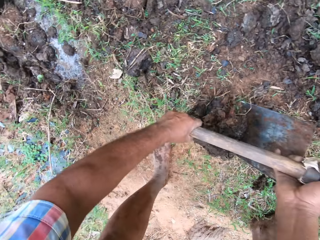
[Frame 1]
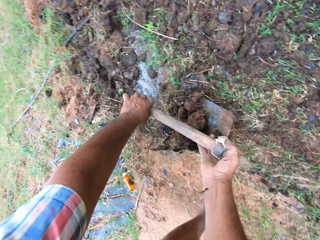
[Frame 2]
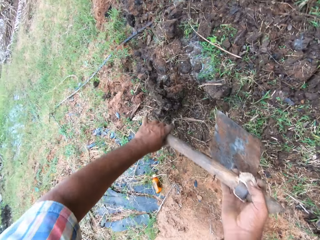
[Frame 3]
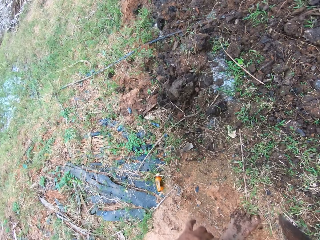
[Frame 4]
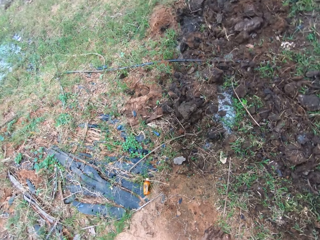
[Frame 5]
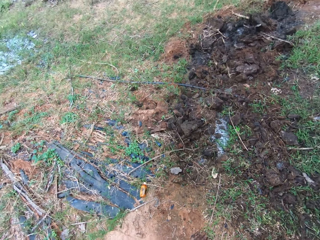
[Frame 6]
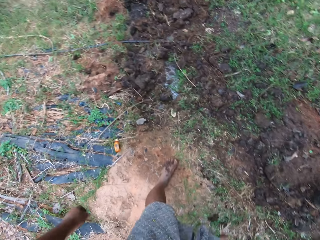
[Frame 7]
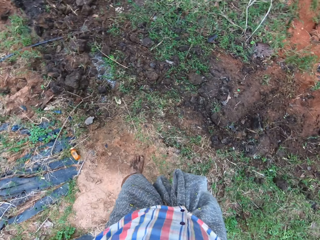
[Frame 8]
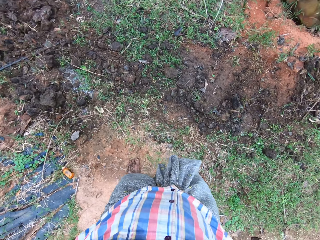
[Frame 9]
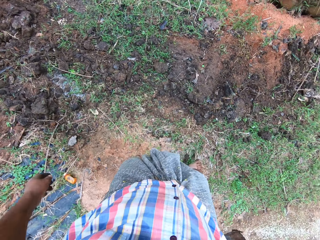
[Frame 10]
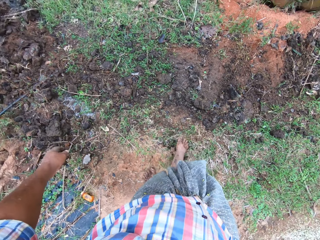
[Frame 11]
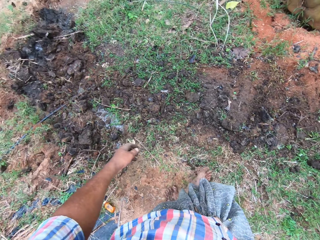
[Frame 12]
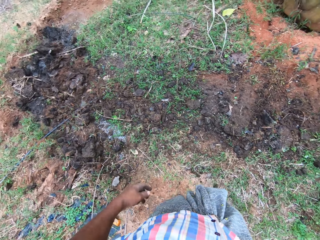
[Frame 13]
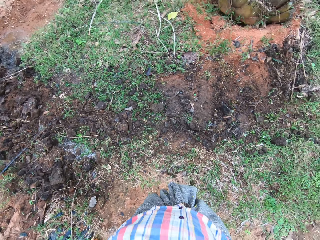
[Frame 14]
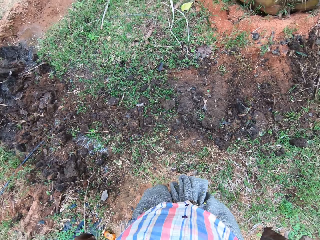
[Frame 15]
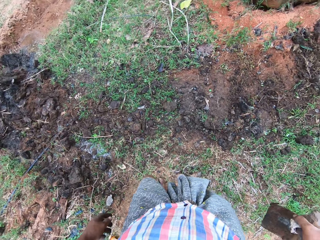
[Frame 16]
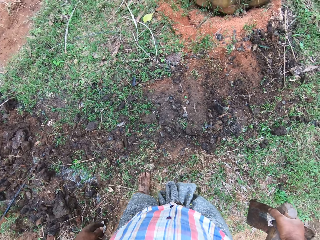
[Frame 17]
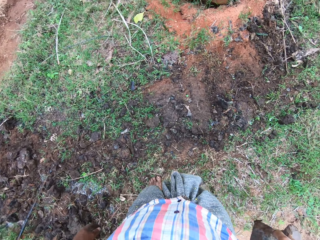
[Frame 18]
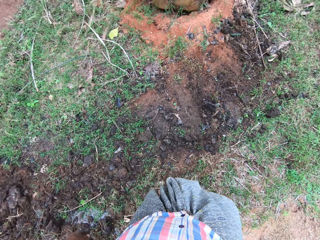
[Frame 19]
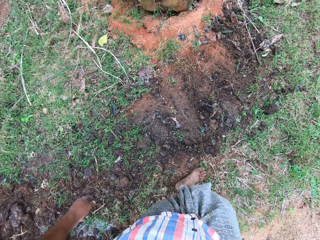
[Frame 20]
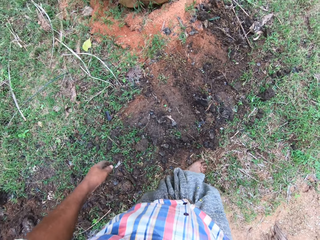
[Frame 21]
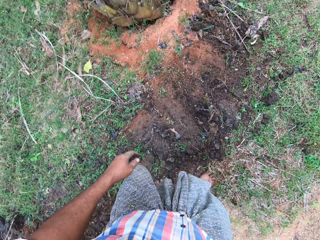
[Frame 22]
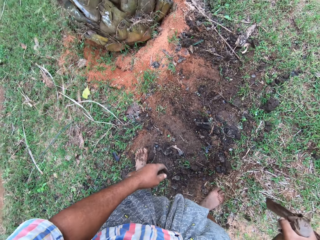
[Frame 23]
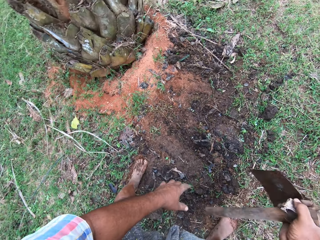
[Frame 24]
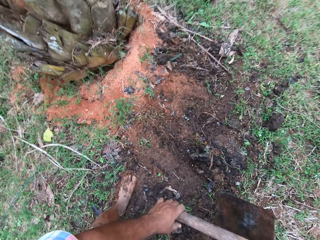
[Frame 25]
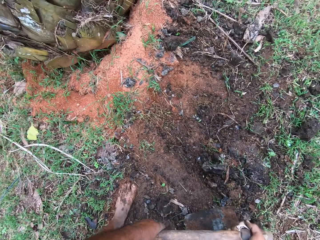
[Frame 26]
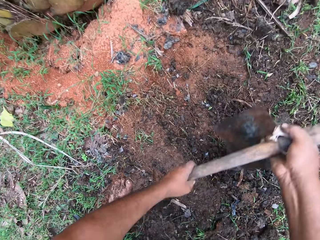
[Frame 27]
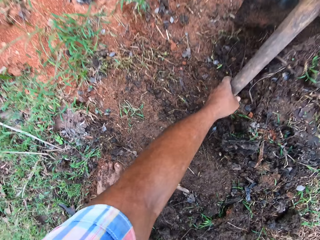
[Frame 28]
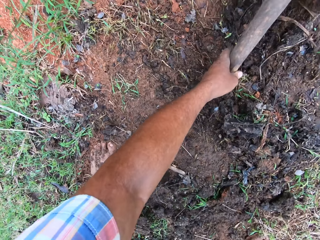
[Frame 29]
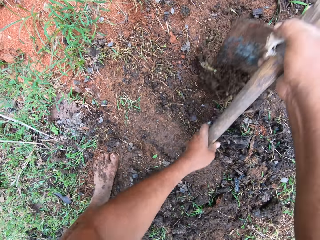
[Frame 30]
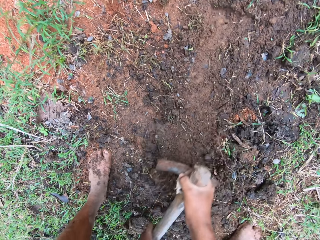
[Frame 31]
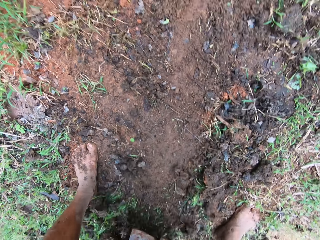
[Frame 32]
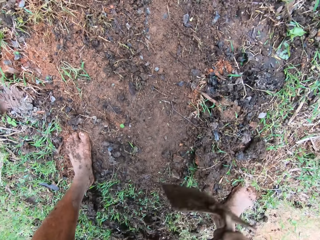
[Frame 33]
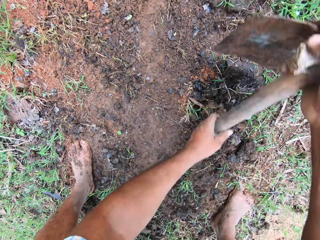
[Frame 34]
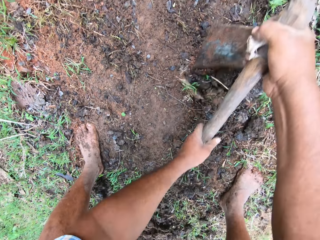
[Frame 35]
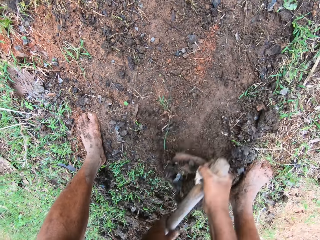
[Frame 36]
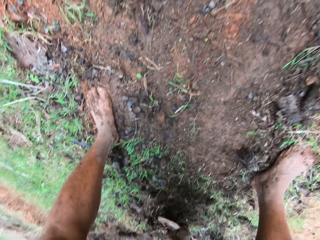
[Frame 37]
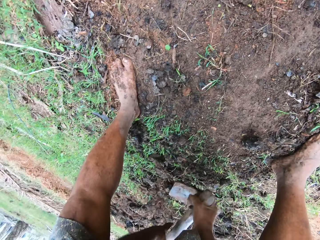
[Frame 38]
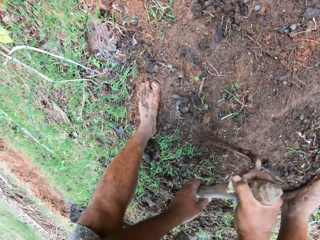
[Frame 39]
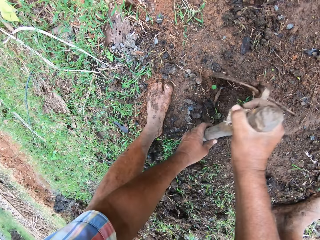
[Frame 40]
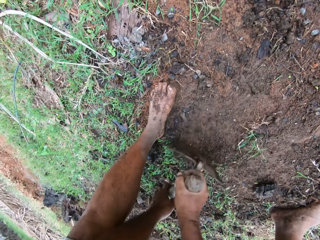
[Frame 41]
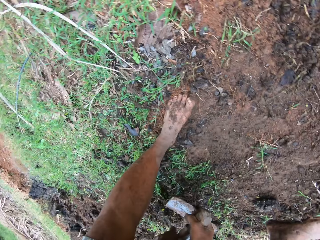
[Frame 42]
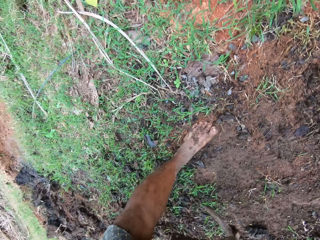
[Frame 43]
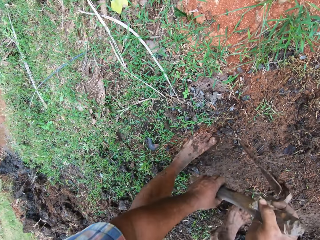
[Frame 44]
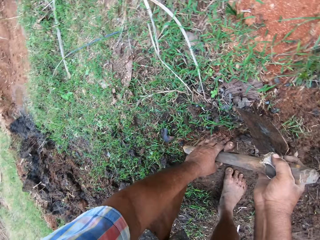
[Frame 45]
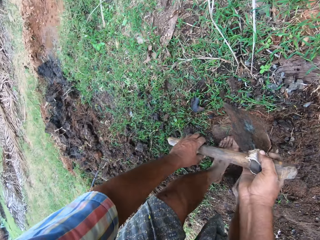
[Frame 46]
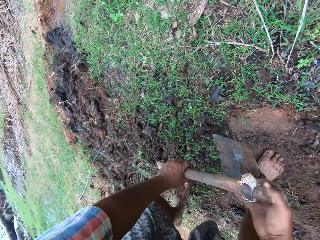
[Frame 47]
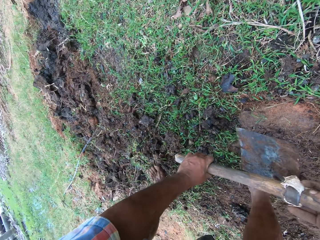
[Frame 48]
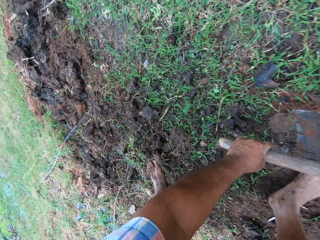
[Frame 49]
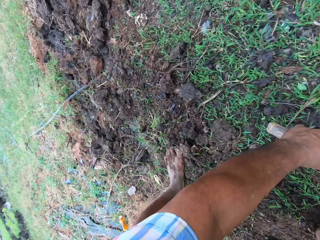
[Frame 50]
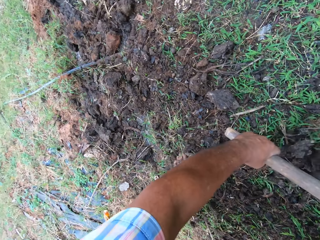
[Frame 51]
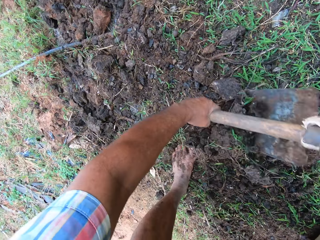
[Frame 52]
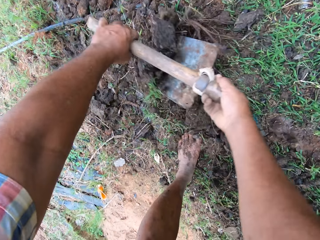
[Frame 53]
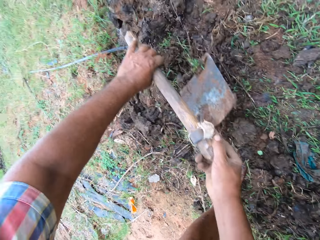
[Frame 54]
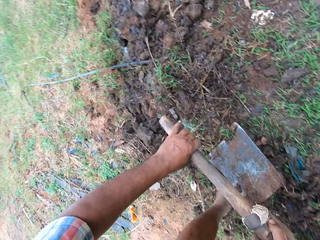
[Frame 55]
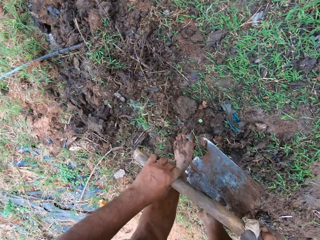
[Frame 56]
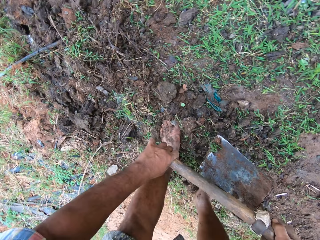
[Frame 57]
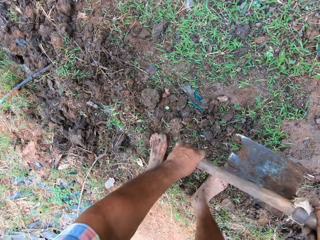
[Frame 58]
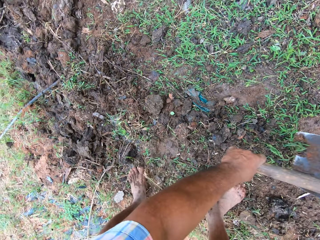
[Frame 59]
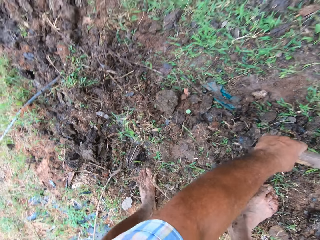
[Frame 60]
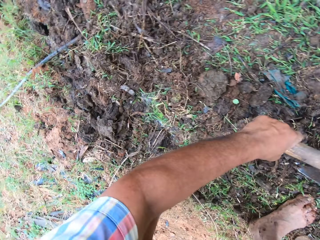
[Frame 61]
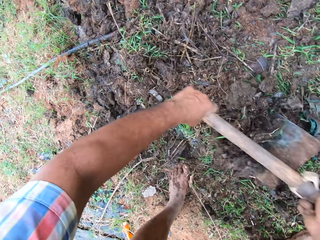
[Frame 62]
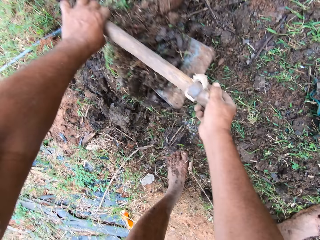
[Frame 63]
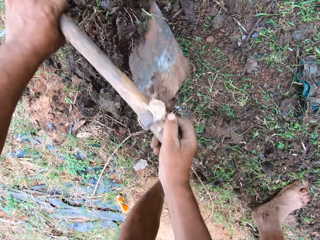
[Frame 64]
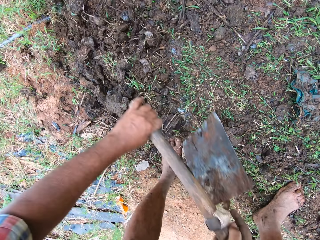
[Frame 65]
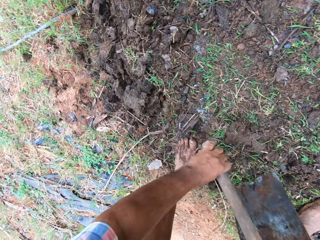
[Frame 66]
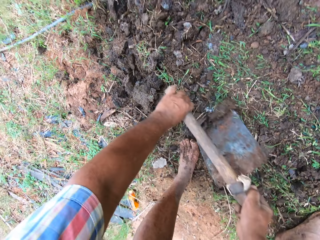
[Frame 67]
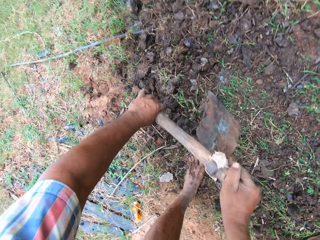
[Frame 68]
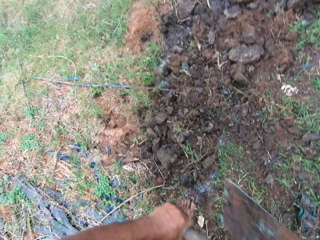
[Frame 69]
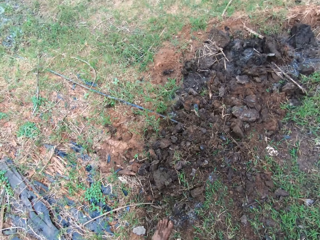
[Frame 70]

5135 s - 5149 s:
The camera wearer walks around on the farmland. He hoes the farm land with the hoe in his hands. He moves the manure with the hoe. He digs with the hoe.

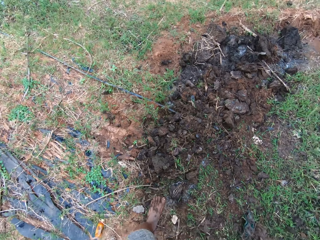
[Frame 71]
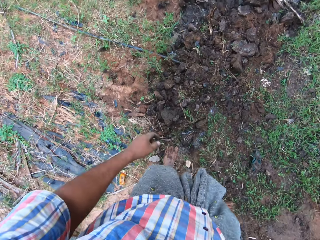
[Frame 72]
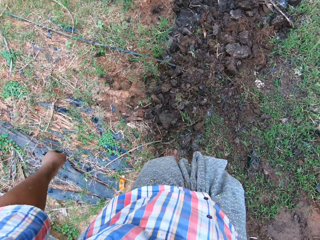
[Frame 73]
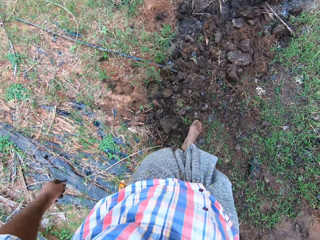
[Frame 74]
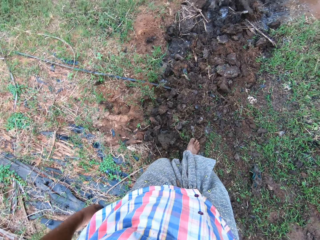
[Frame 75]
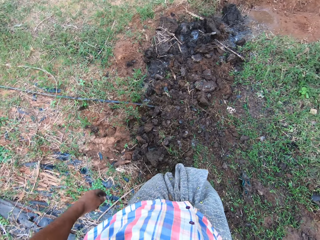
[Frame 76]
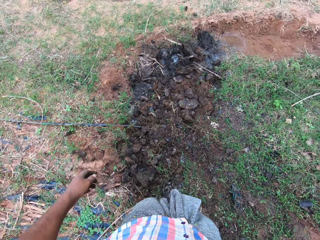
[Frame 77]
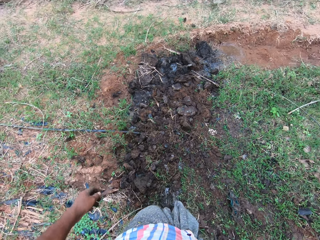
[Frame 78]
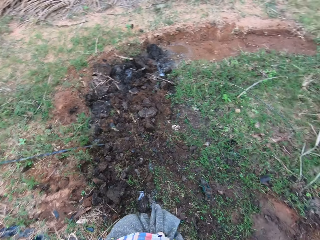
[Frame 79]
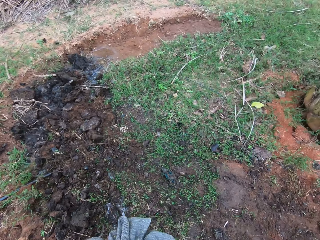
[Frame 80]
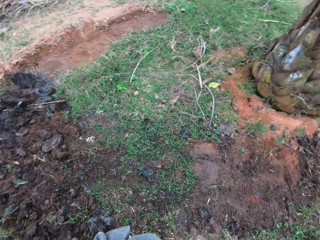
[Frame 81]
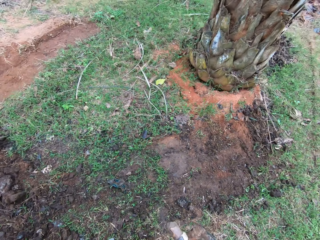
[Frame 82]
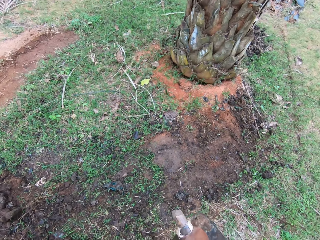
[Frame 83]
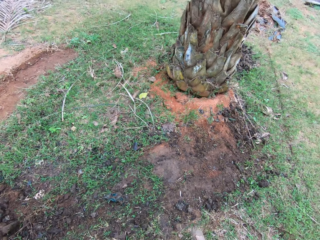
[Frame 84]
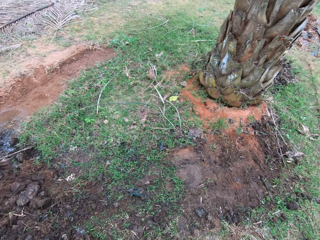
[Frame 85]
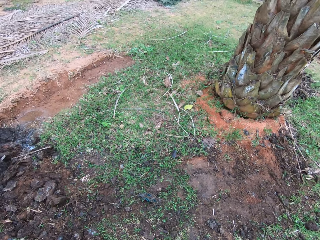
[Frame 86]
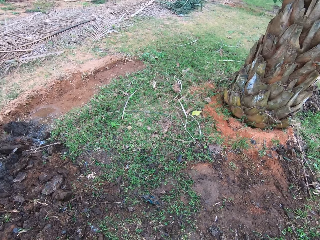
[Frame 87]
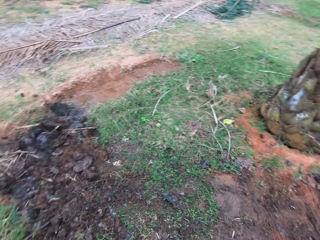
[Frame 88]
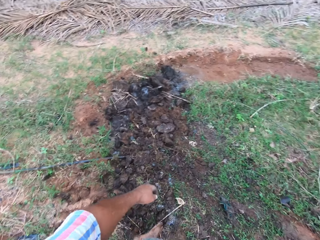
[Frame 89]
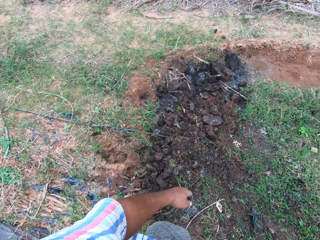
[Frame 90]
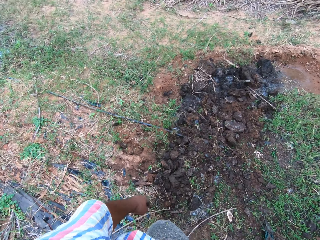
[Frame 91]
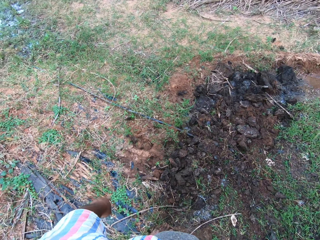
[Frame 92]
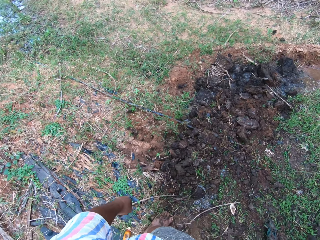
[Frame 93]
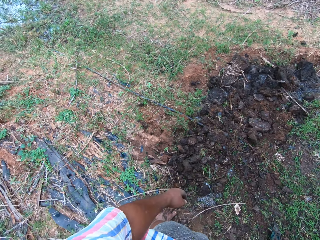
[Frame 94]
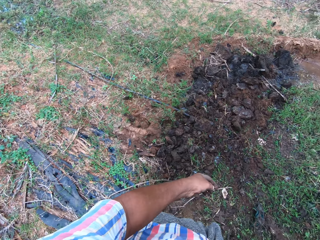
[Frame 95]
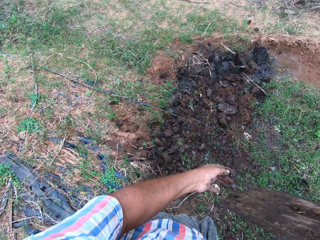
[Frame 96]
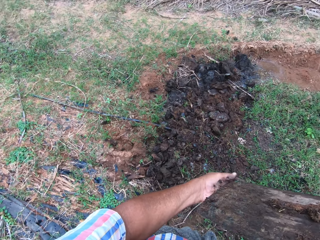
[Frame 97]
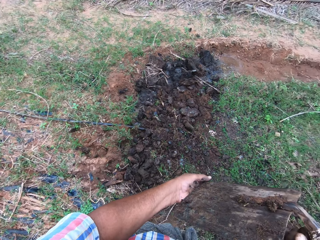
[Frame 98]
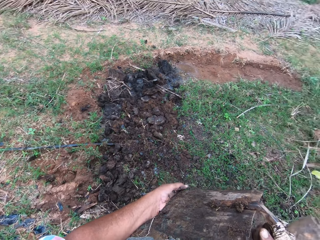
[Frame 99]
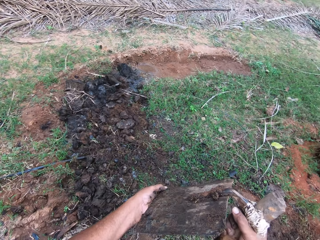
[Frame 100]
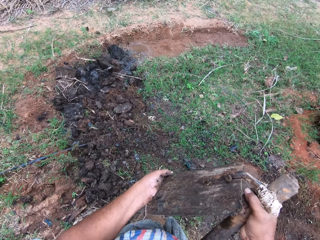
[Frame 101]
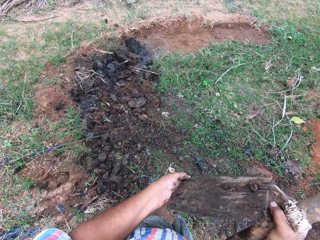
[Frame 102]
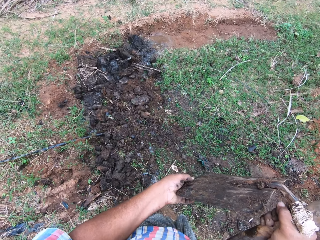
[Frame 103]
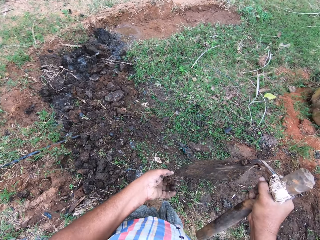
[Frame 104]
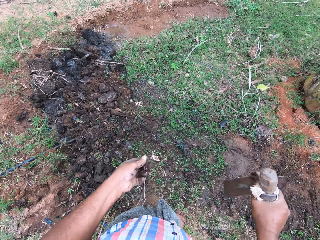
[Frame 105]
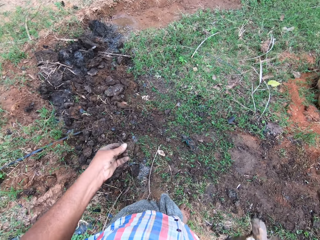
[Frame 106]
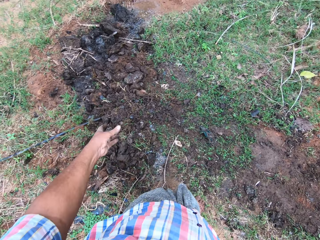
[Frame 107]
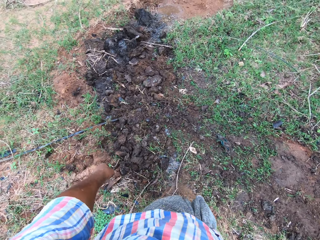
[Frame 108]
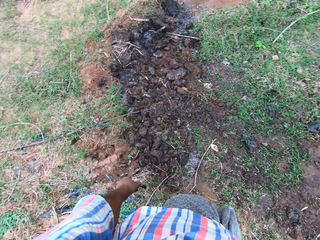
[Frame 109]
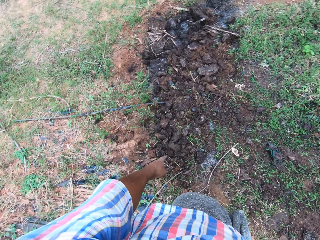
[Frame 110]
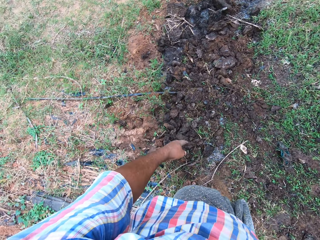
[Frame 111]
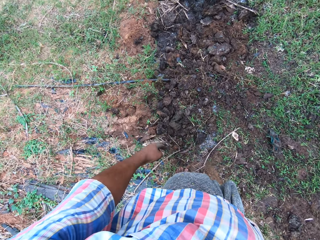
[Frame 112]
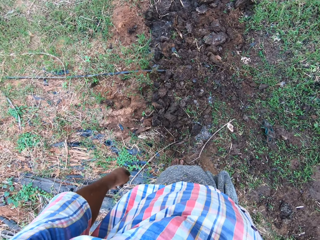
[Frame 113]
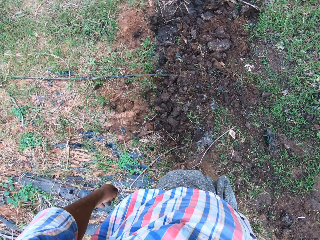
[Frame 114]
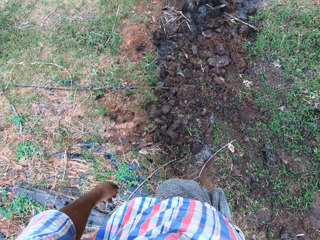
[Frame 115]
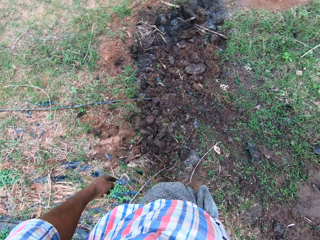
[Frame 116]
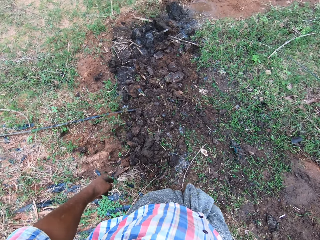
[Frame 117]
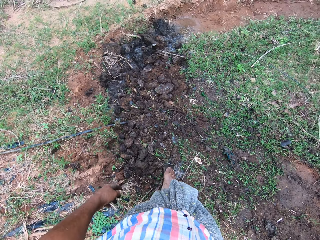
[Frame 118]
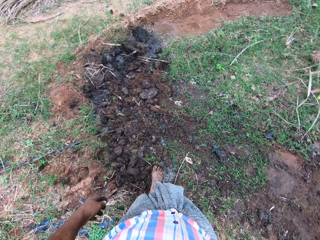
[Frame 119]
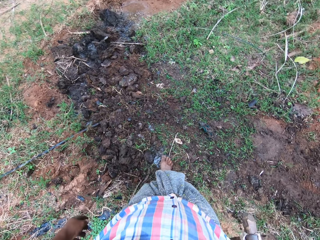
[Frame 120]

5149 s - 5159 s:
The camera wearer removes dirt or mud from the hoe with his left hand. He throws the mud down. He steps on the mud.
